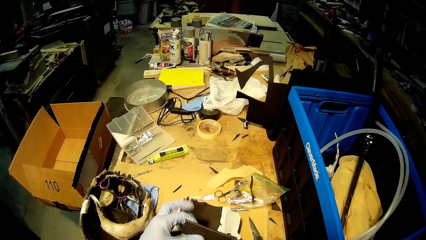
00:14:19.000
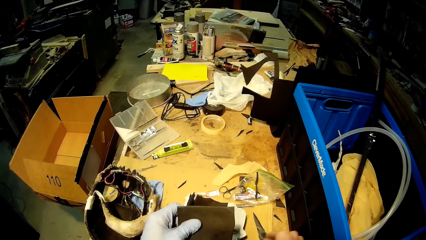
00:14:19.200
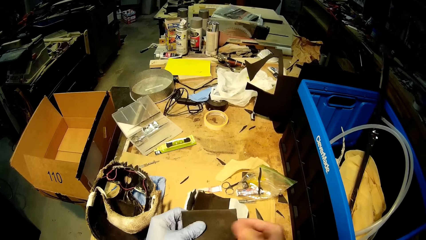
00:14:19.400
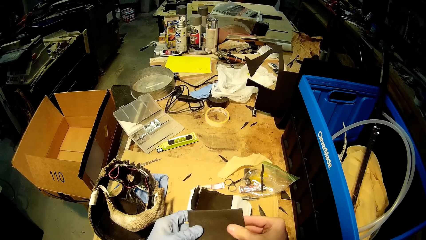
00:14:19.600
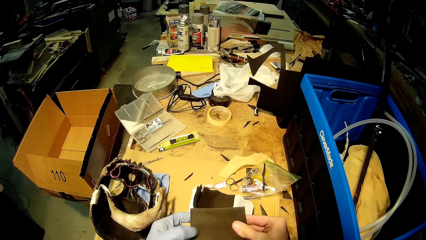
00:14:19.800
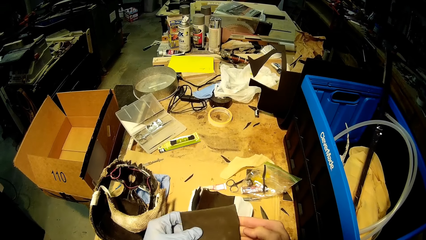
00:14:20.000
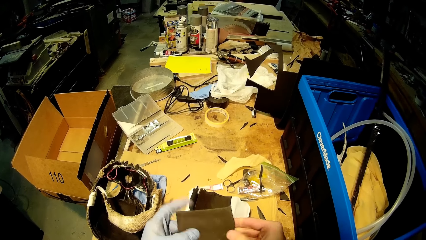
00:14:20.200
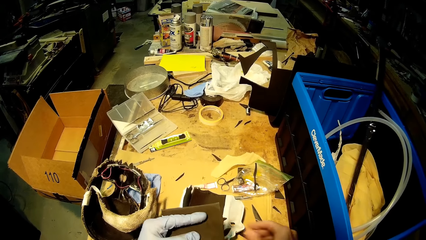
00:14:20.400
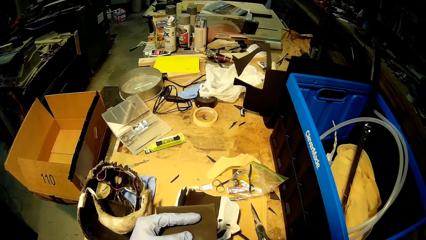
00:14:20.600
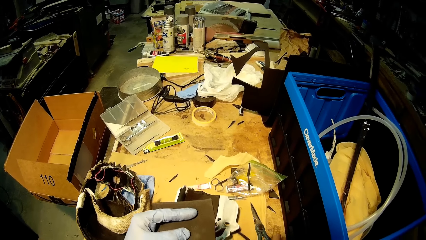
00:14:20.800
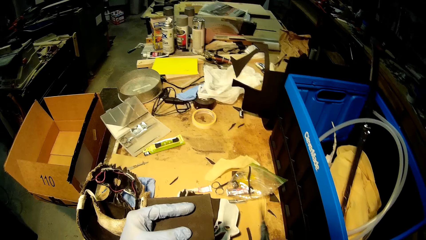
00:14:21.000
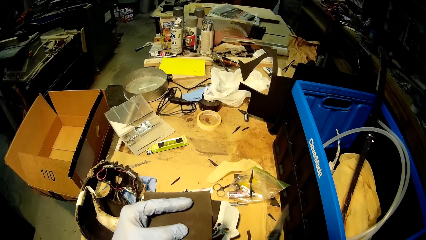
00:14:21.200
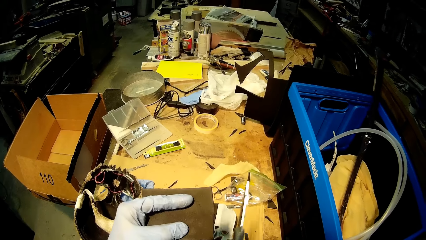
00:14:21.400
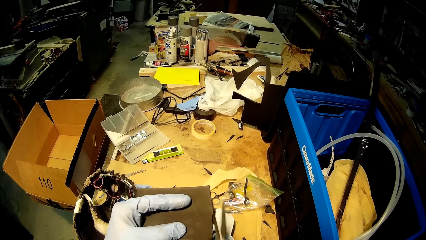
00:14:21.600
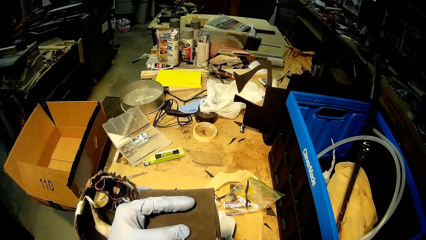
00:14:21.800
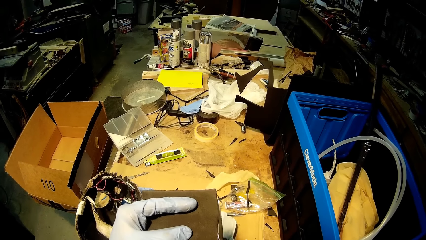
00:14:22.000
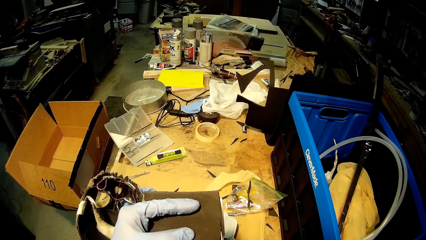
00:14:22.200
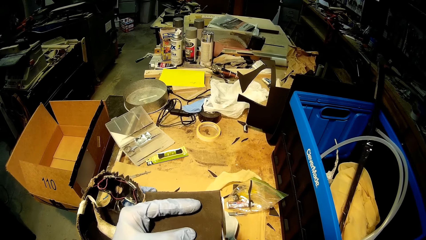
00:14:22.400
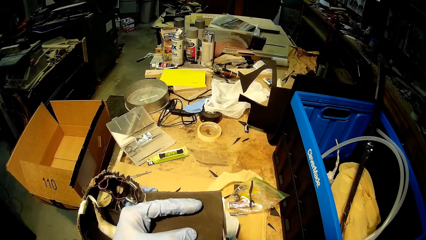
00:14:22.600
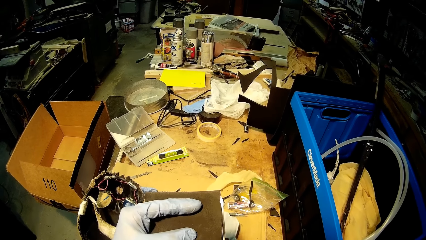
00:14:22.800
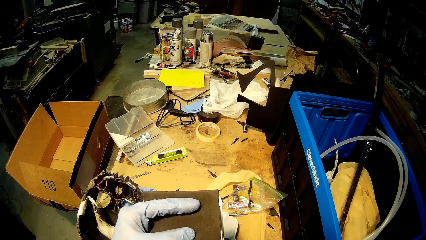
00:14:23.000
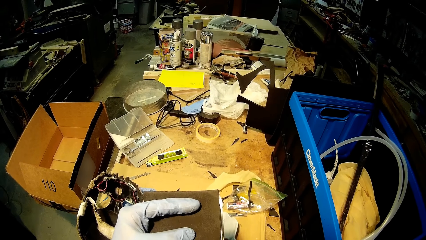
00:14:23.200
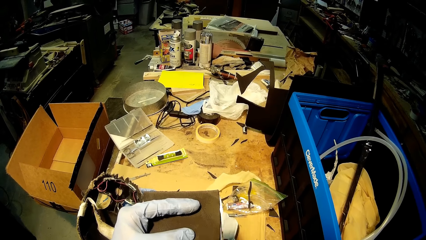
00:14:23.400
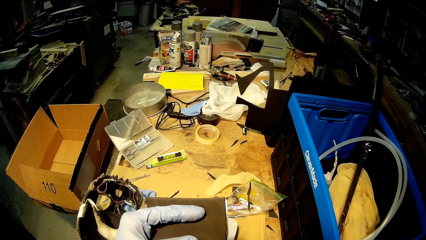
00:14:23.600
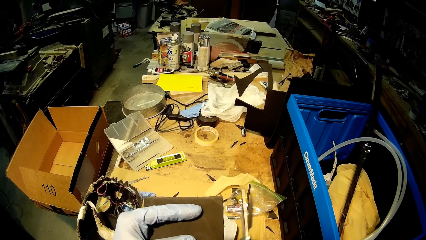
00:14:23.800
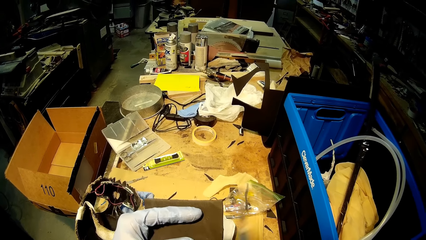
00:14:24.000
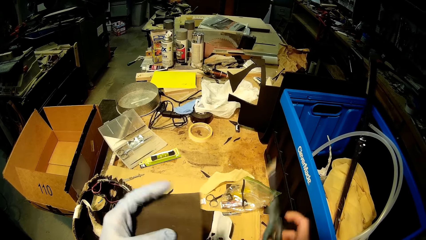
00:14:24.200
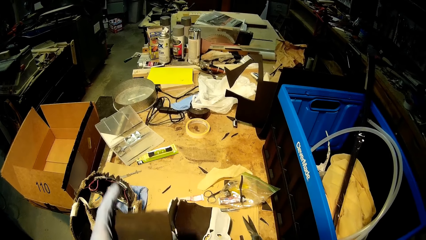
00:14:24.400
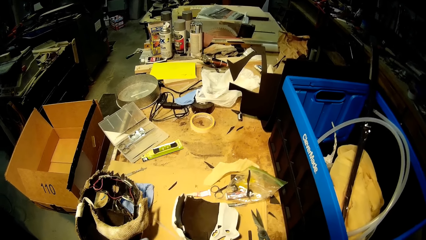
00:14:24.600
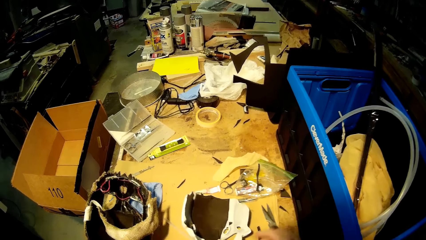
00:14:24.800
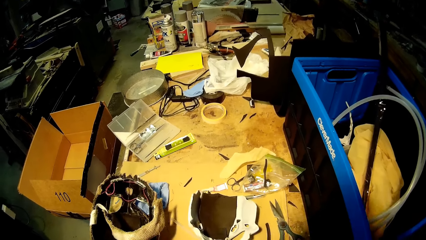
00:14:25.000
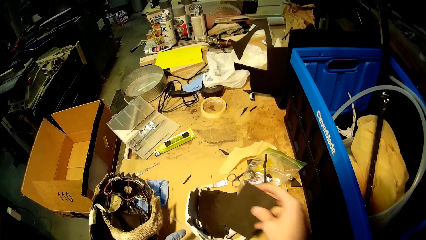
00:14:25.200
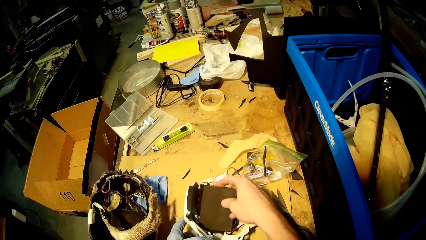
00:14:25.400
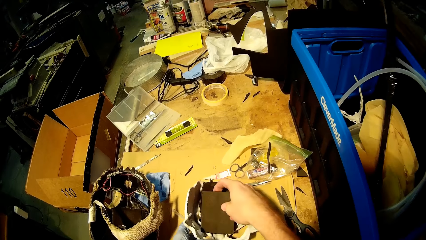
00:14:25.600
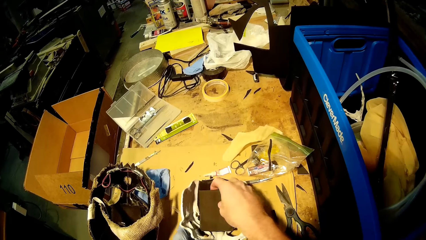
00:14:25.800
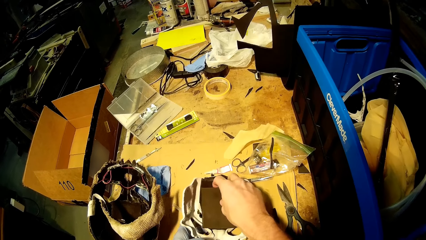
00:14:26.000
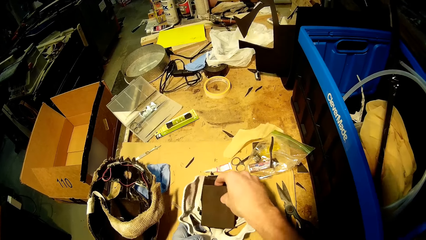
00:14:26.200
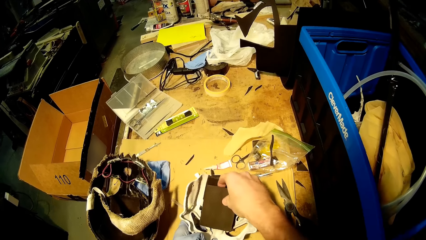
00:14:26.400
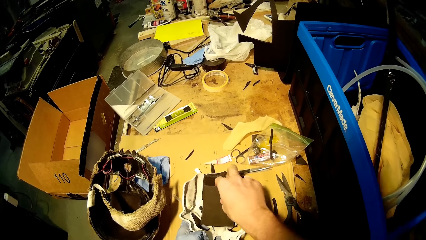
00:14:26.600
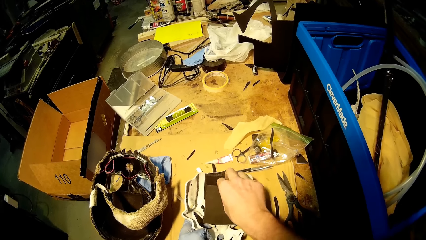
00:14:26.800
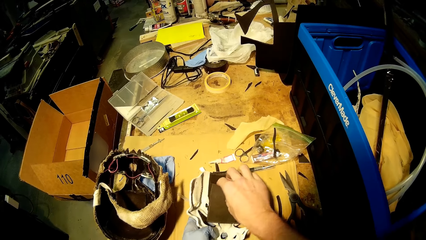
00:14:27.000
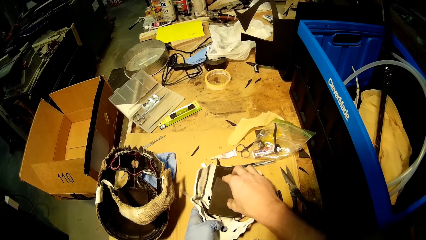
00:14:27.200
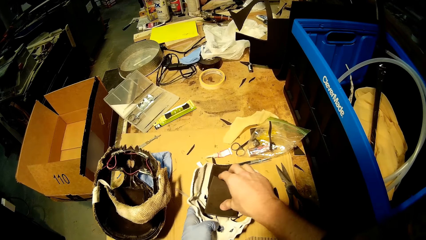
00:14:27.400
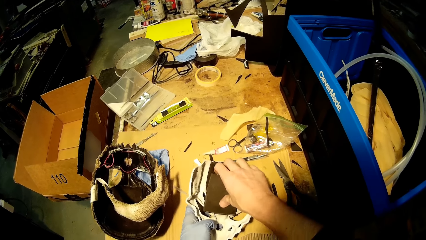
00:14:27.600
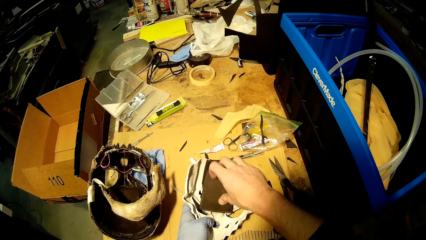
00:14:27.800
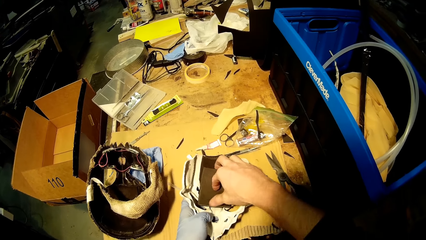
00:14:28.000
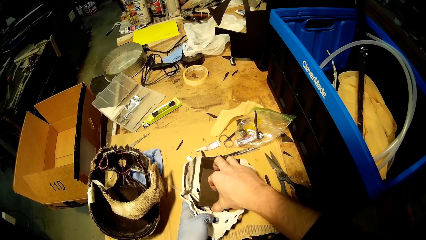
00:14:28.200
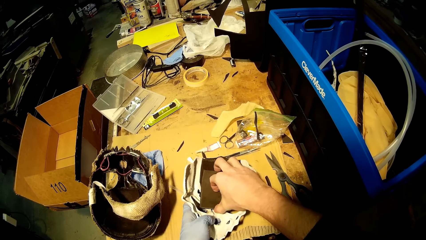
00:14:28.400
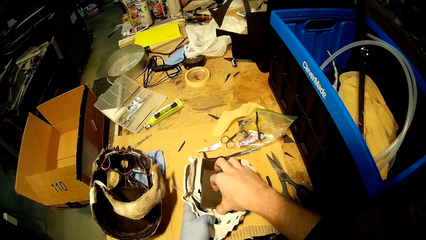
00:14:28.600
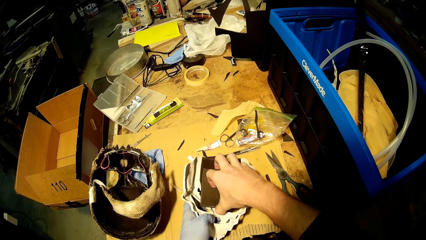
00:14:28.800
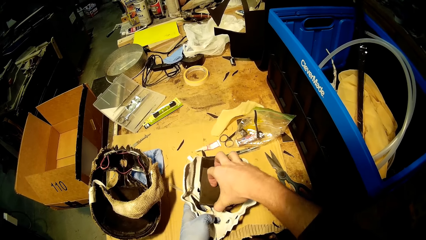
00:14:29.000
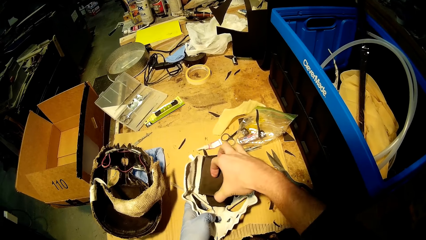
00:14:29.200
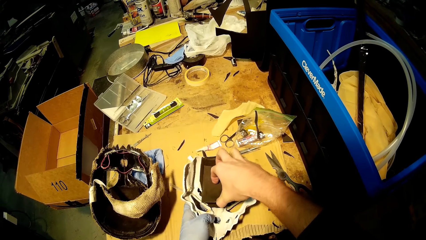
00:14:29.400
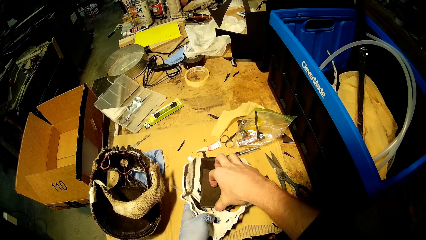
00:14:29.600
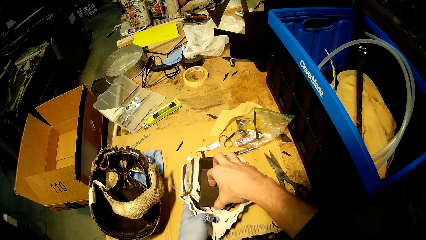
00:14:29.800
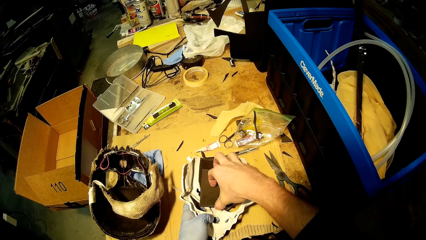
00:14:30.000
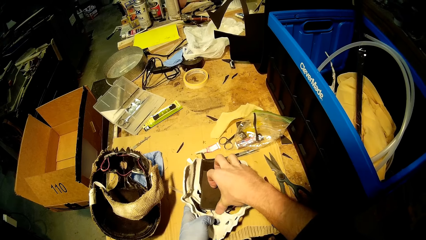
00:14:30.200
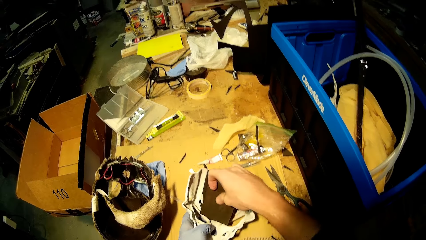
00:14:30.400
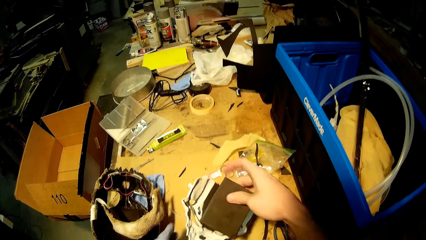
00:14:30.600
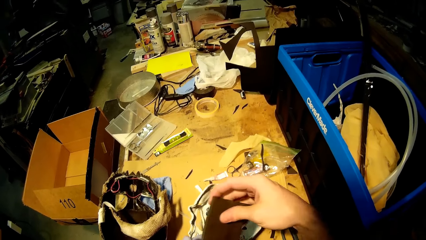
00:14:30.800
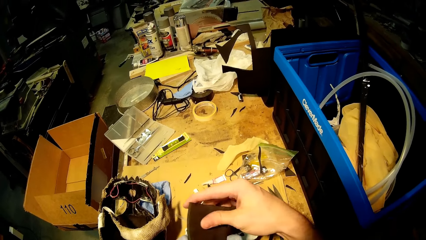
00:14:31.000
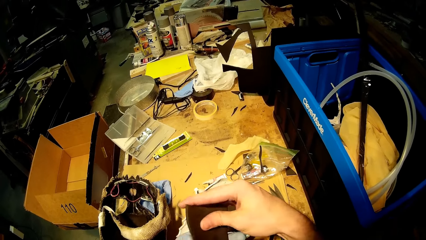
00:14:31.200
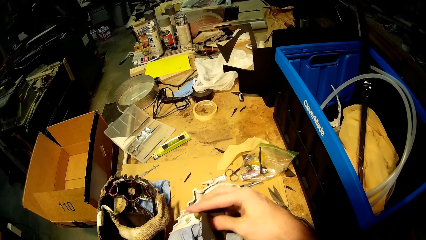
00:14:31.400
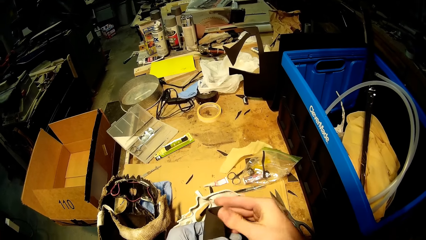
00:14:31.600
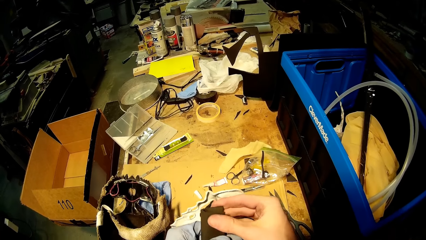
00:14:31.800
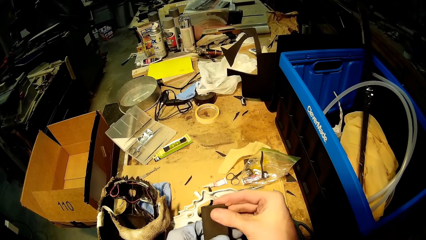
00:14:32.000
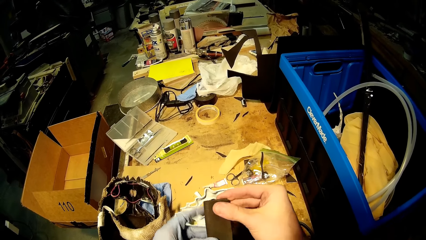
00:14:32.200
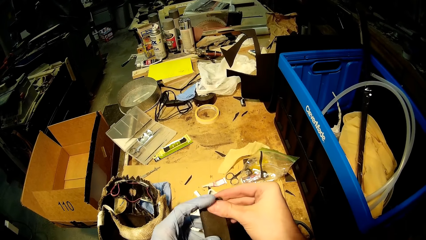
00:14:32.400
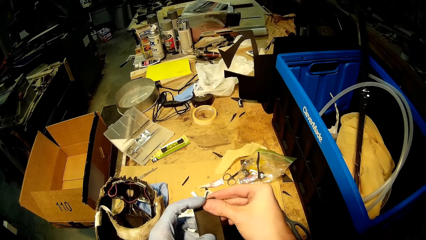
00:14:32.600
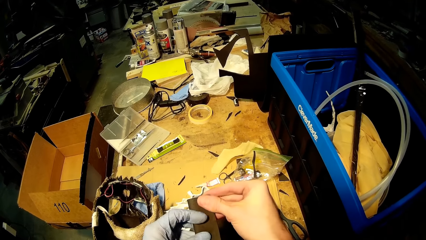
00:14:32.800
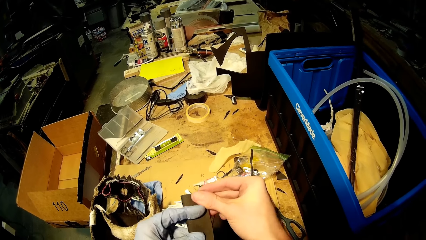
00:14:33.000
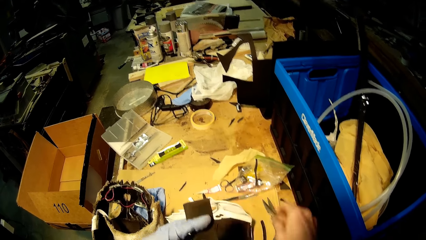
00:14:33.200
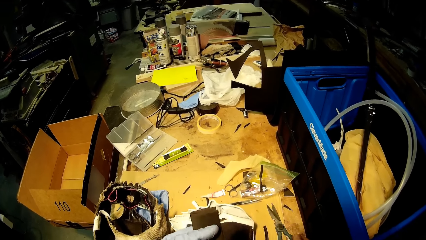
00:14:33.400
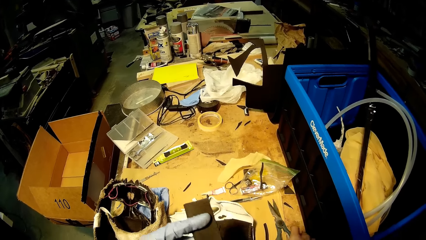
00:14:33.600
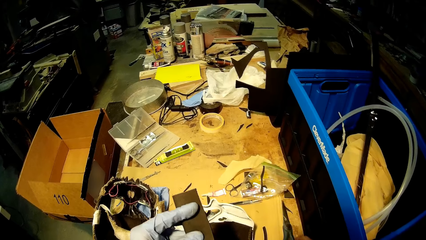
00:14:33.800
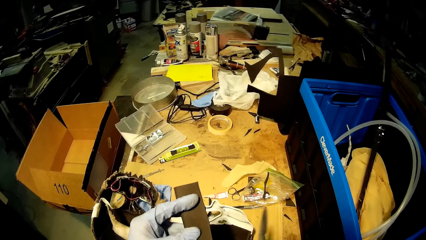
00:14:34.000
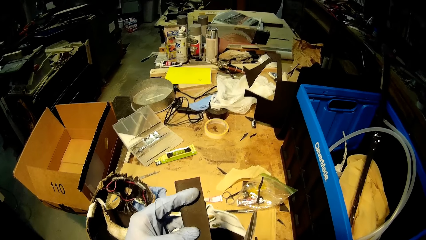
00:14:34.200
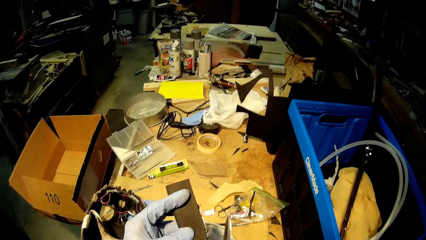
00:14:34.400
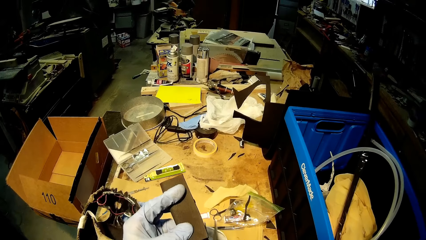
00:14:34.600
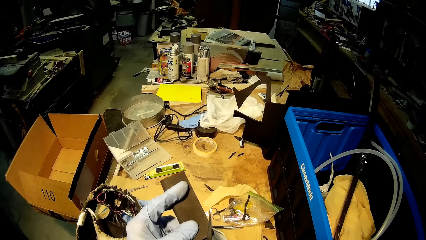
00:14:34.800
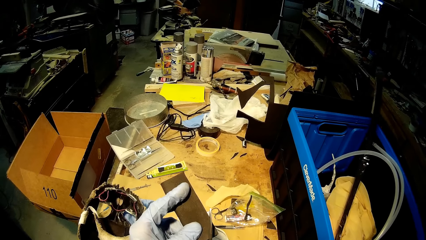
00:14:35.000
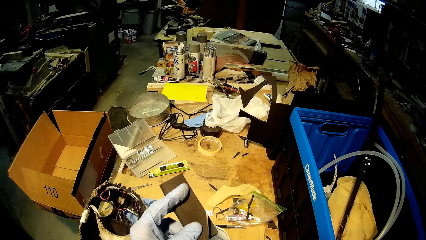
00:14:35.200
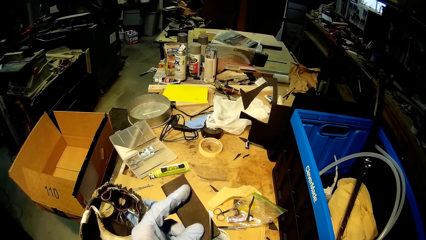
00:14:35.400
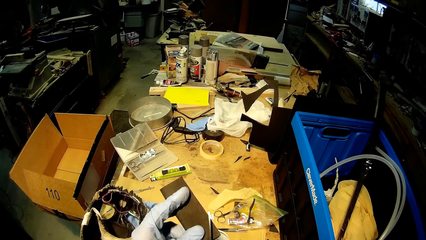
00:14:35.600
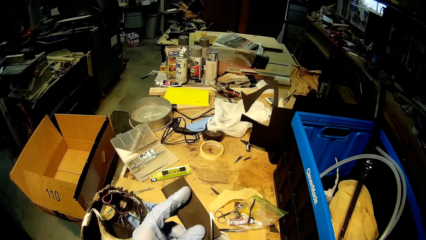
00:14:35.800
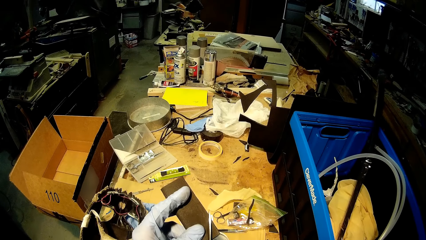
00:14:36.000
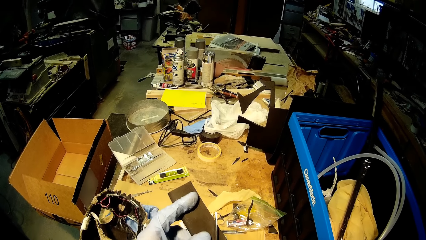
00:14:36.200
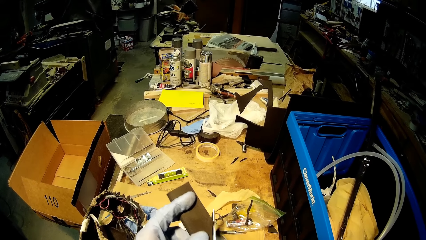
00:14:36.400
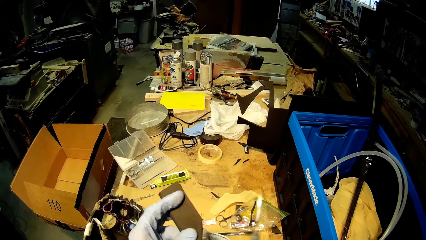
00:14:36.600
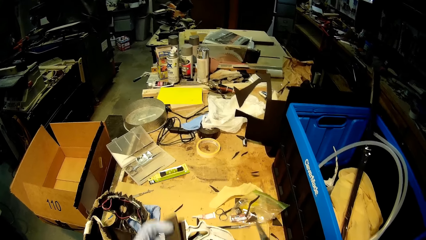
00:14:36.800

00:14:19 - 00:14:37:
The camera wearer places the scissors on the table with his right hand. He holds the black cardboard cut-out with his hands. He picks the scissors from the table with his right hand. He cuts the black cardboard cut-out with the scissors in his right hand. He places the scissors on the table with his right hand. He holds a white mask on the table with his left hand. He places the black cardboard cut-out in the white mask on the table with his right hand. He folds the black cardboard cut-out with his hands. He picks the scissors from the table with his right hand. He cuts the black cardboard cut-out with the scissors in his right hand.
